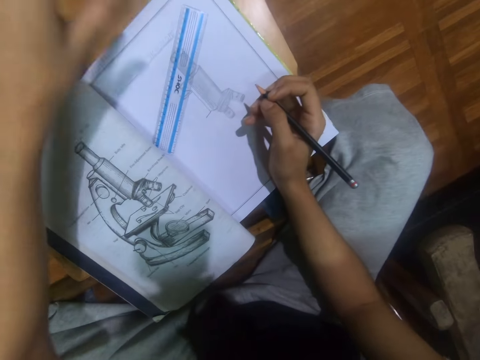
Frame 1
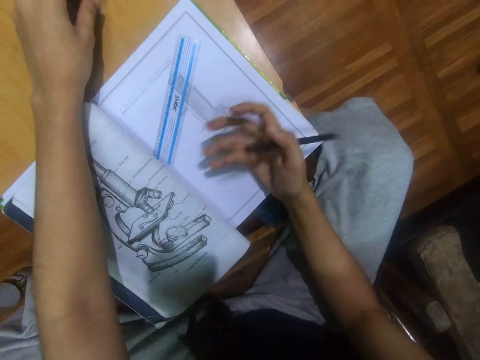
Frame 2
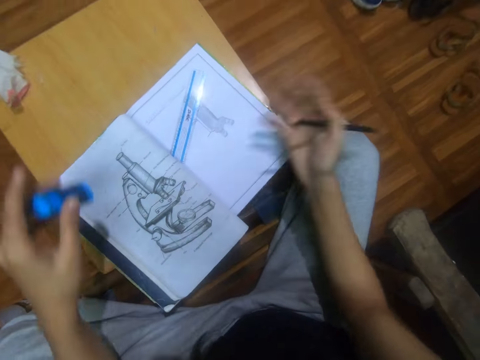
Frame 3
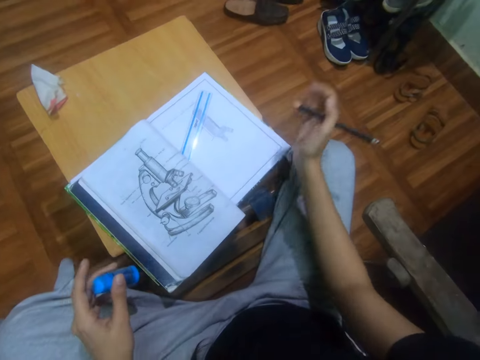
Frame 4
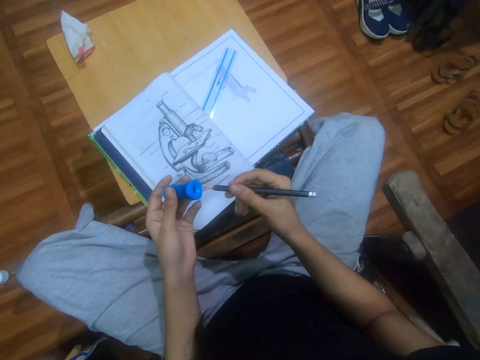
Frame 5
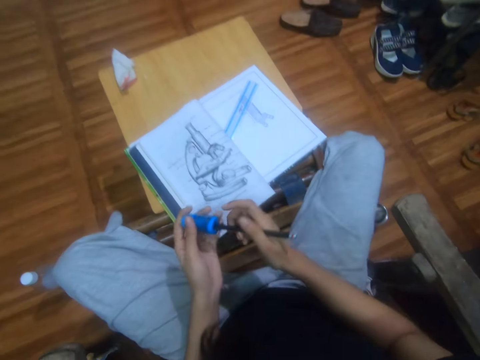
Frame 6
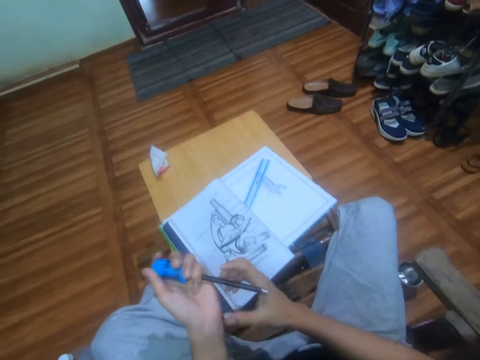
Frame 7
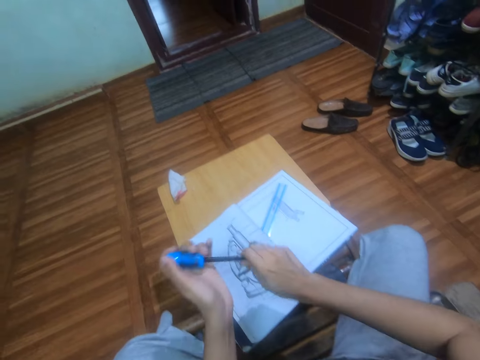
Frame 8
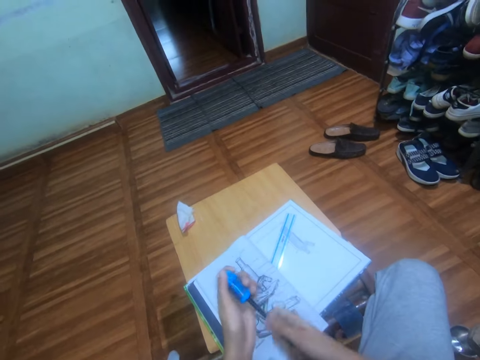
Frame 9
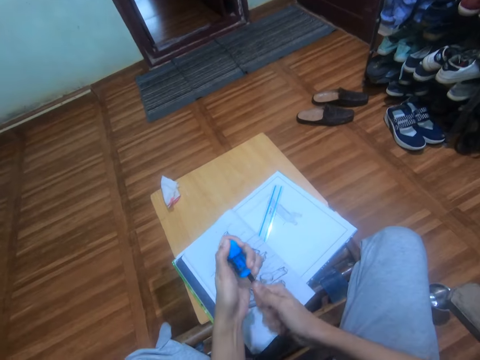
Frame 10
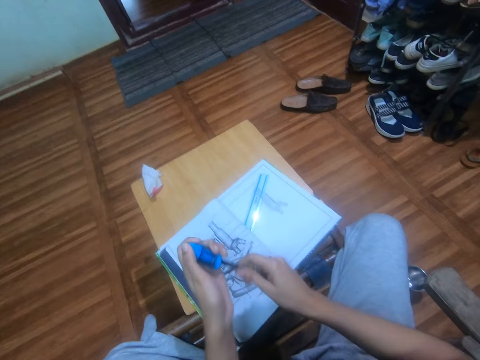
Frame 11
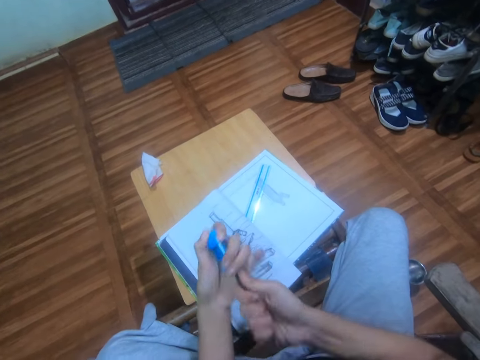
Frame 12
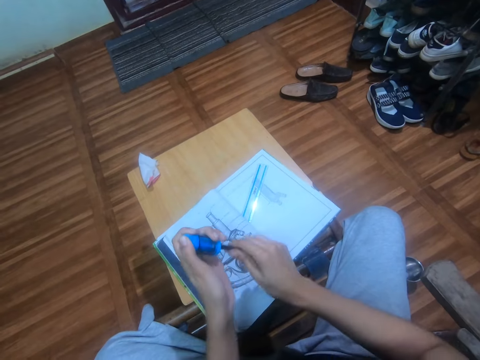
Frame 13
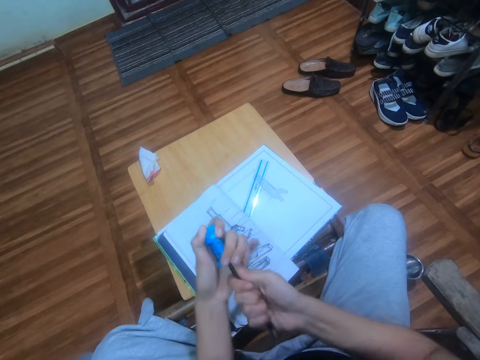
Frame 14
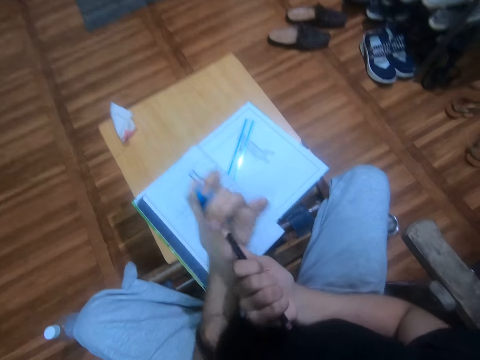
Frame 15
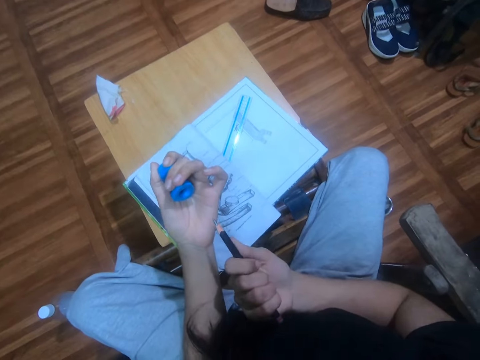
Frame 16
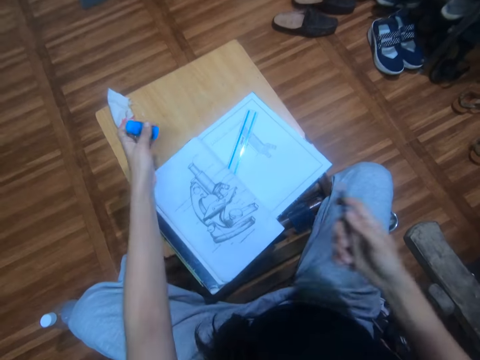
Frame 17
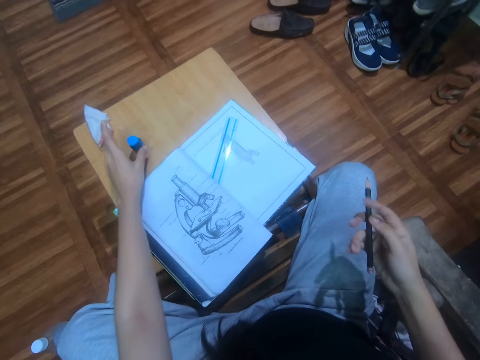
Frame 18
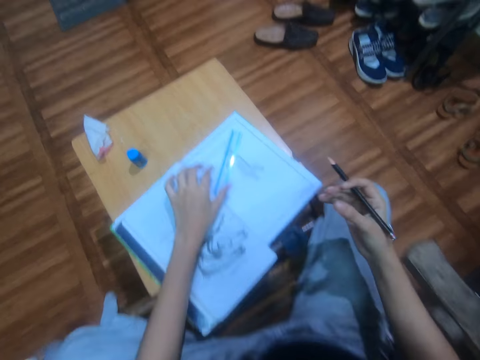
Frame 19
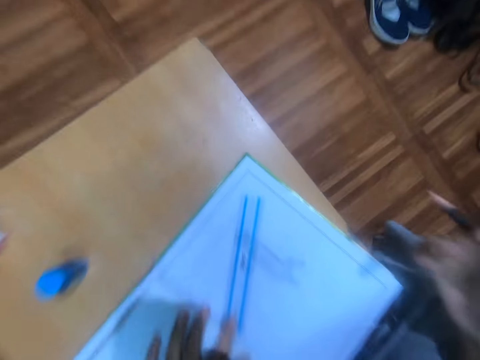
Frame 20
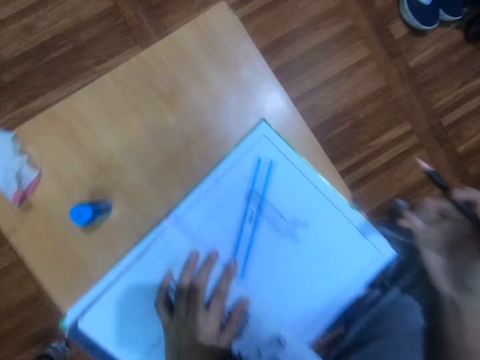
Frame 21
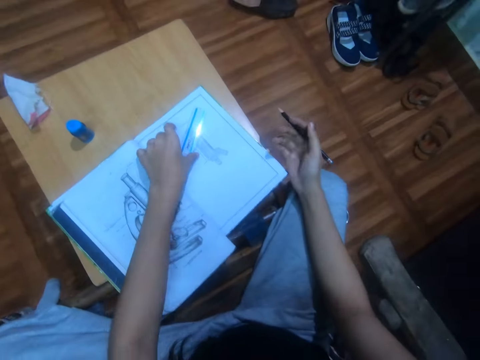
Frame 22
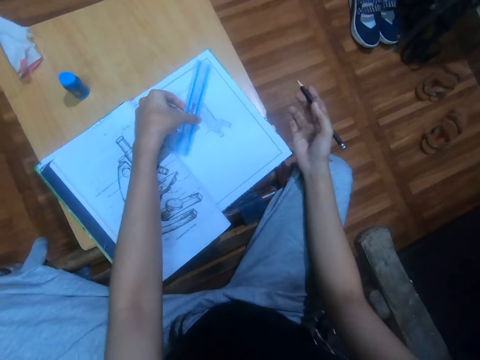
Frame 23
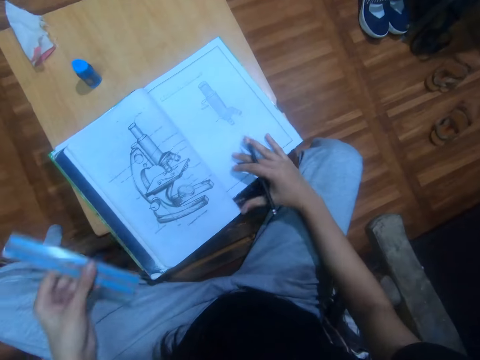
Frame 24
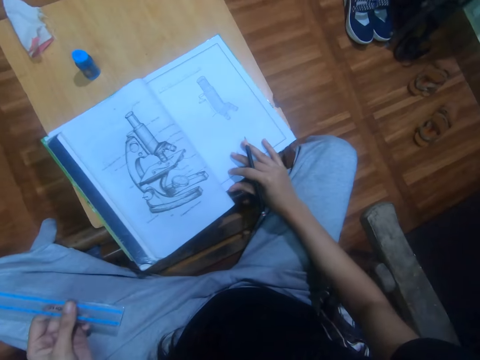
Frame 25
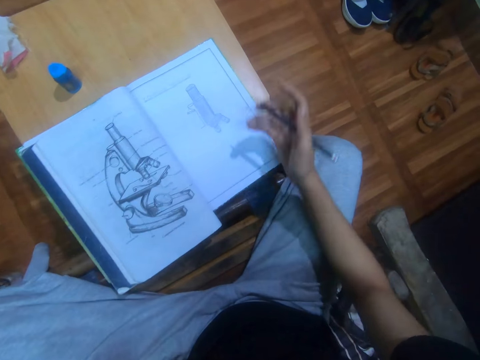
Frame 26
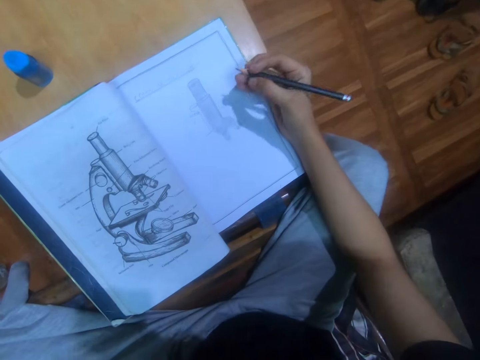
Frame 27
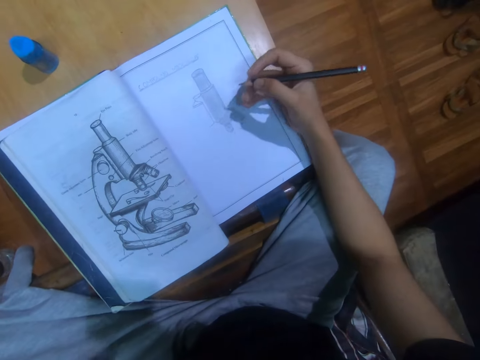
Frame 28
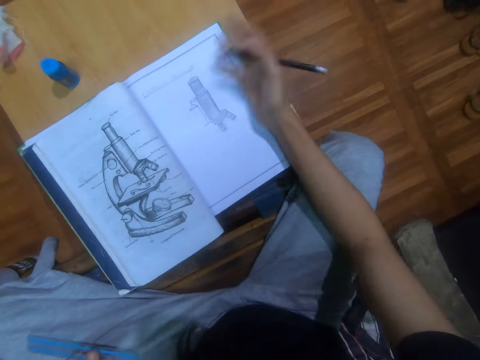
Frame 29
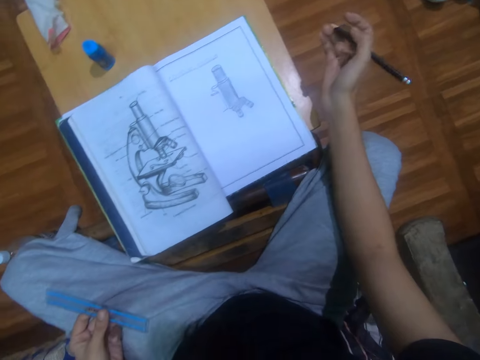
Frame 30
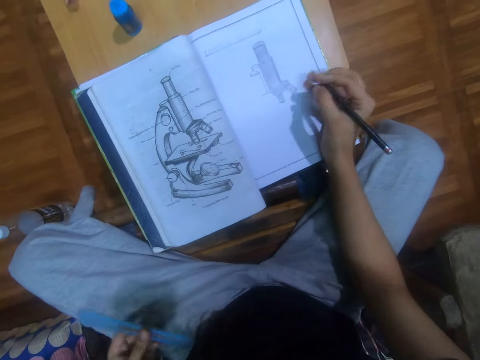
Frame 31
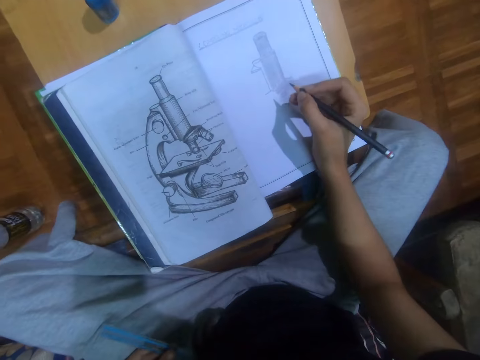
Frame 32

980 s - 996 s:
The camera wearer picks up a rubber. He wipes a book with the right hand. He picks up a sharpener. He inserts a pencil in the sharpener. He sharpens the pencil. He places the sharpener on the table. He puts down the rubber. He places the left hand on the book. He blows the book. He picks up a ruler. He adjusts the book. He wipes the book with the right hand.

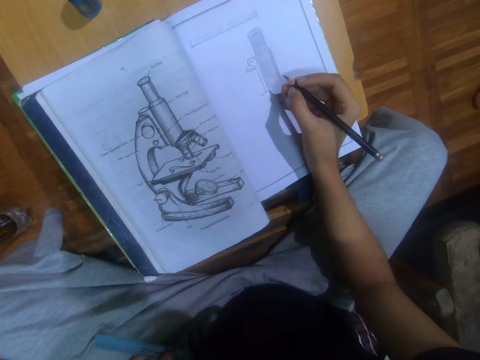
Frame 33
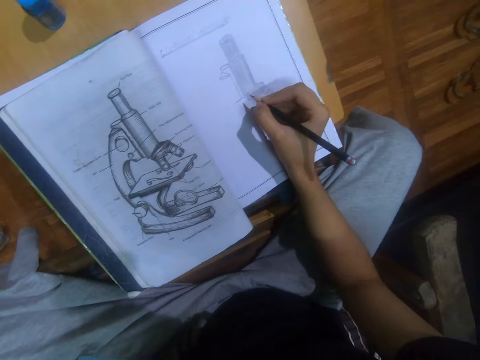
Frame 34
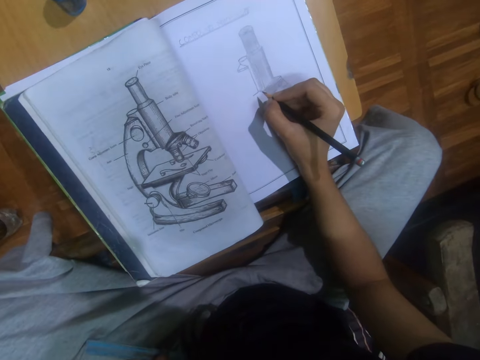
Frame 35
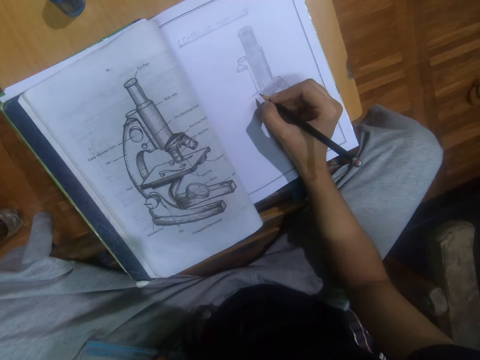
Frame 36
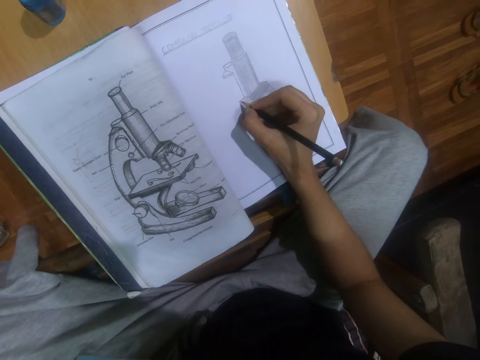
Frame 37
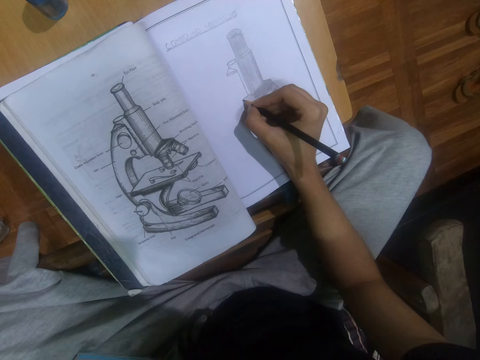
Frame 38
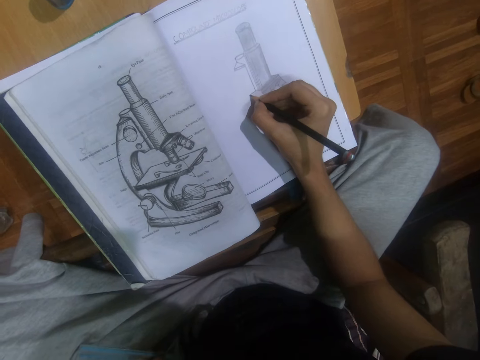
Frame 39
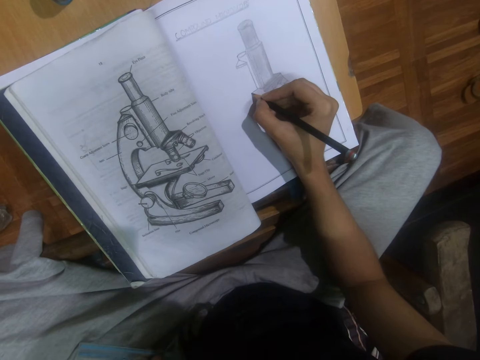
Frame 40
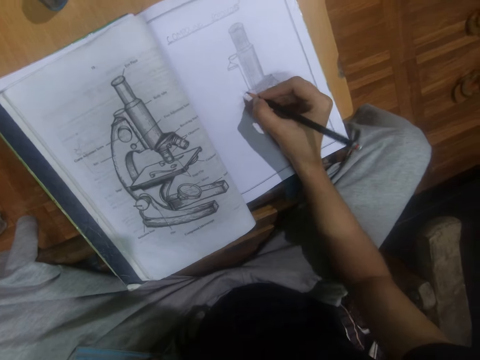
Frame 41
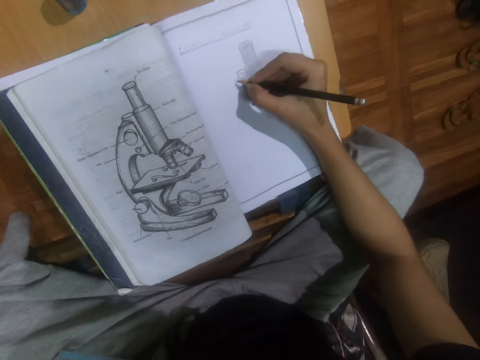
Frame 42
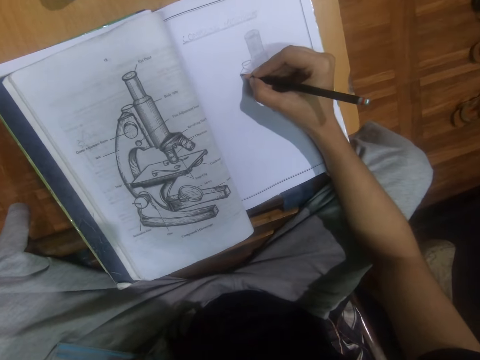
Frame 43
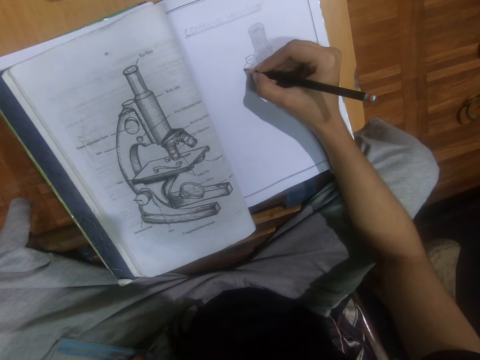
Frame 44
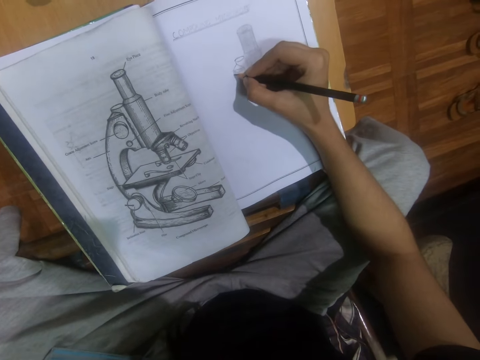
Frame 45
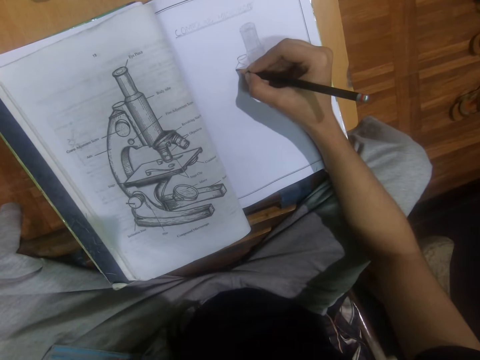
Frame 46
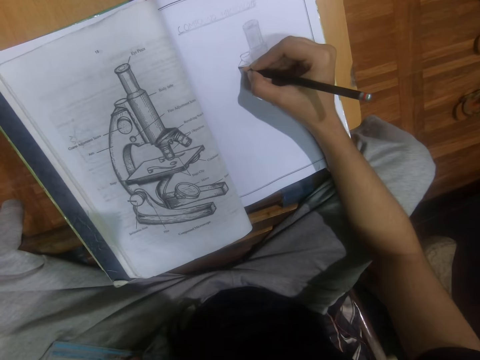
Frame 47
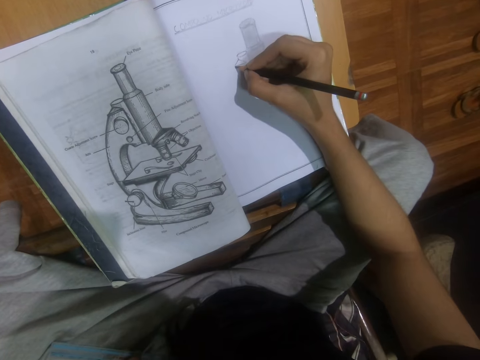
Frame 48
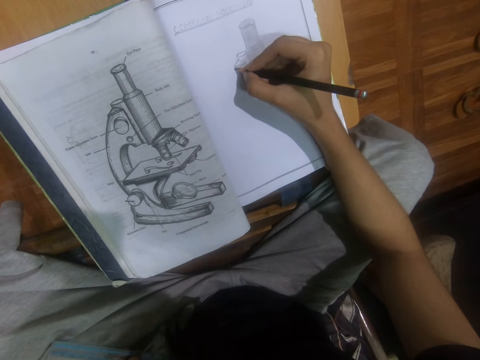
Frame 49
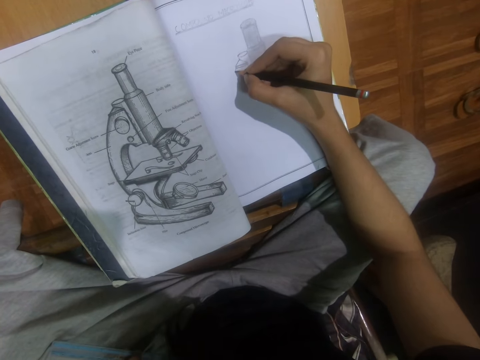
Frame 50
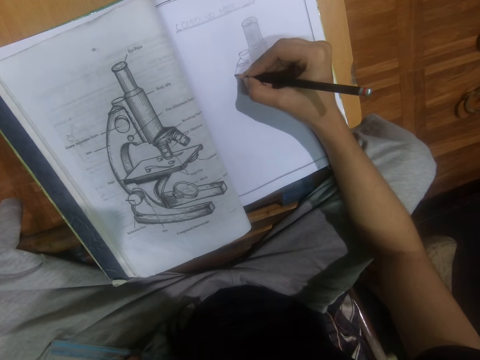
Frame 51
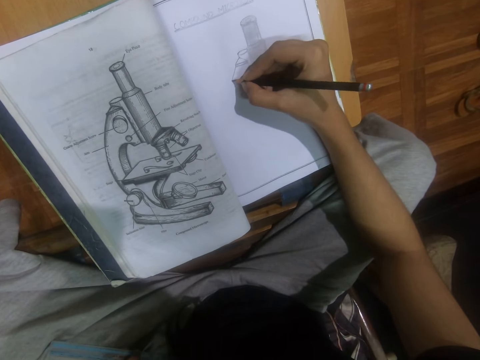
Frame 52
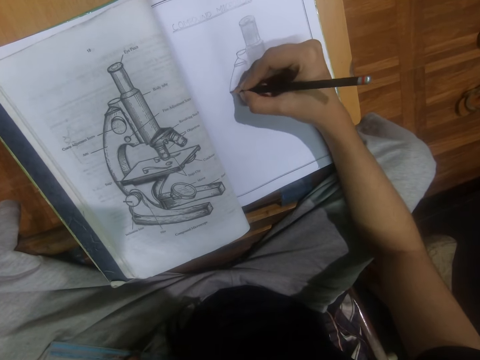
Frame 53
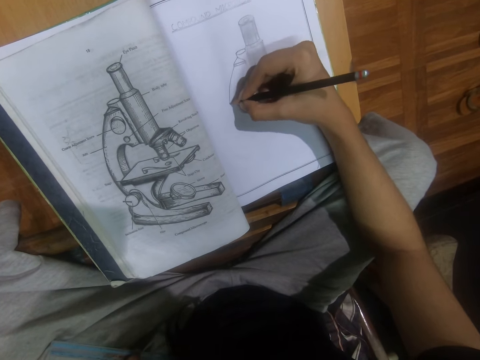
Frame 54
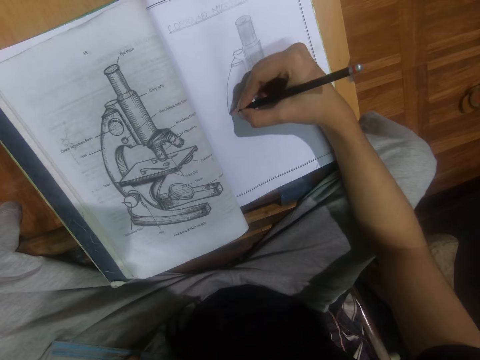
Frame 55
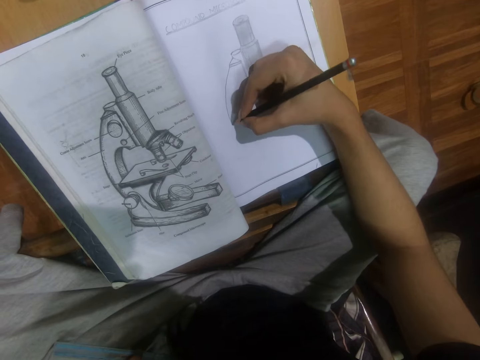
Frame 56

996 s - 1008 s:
The camera wearer draws on the book.
